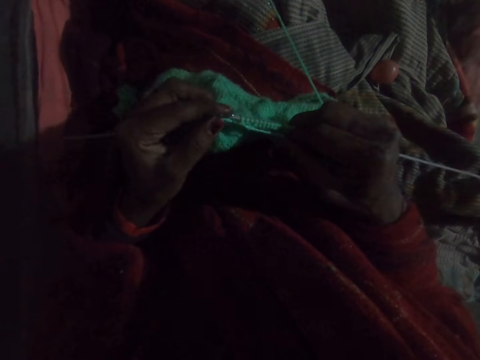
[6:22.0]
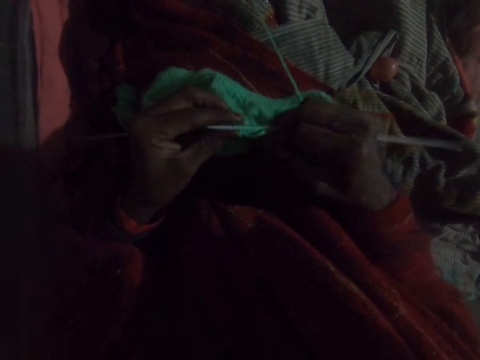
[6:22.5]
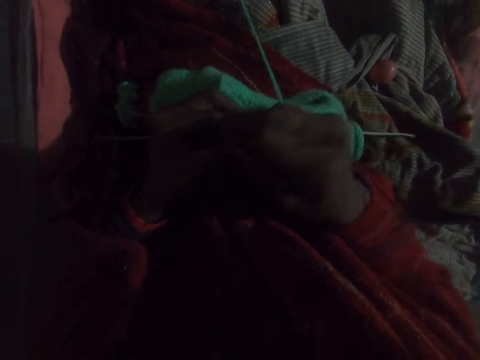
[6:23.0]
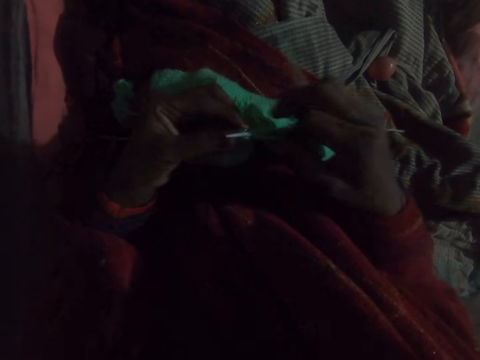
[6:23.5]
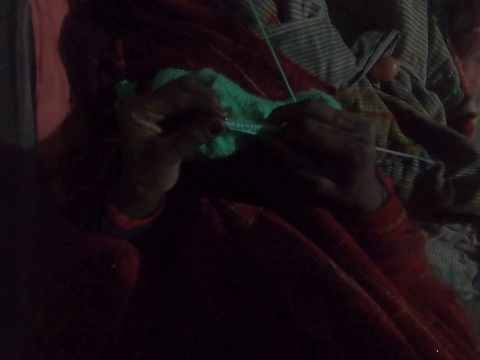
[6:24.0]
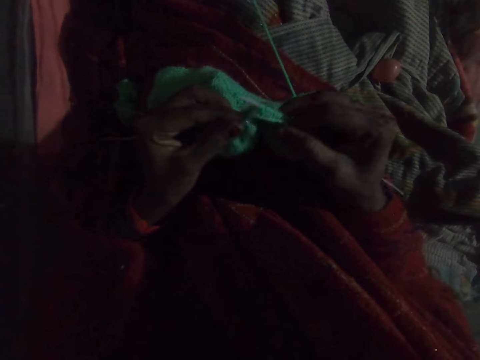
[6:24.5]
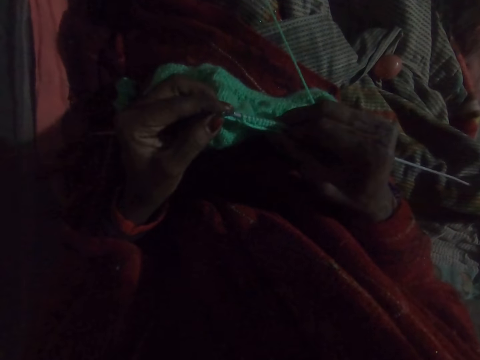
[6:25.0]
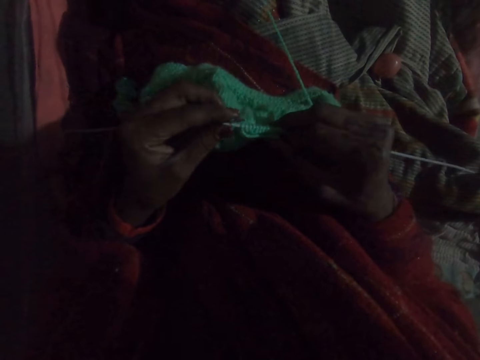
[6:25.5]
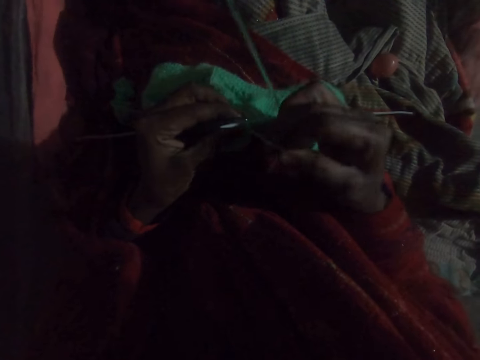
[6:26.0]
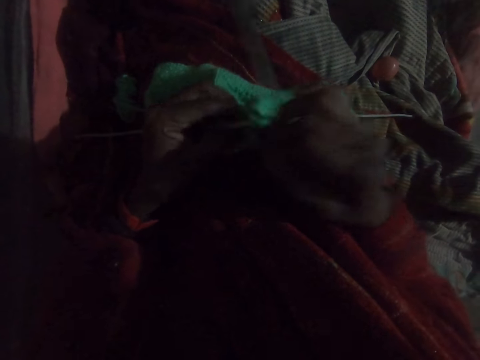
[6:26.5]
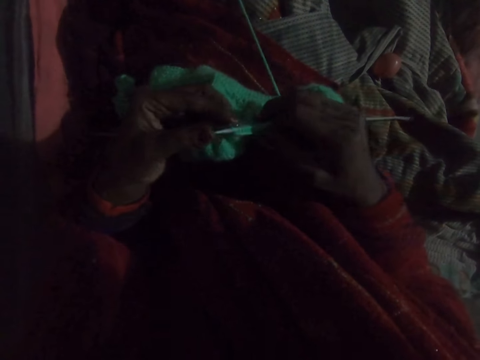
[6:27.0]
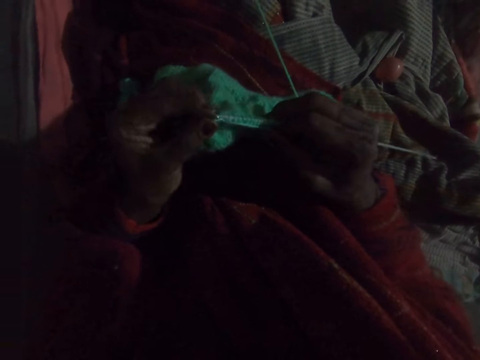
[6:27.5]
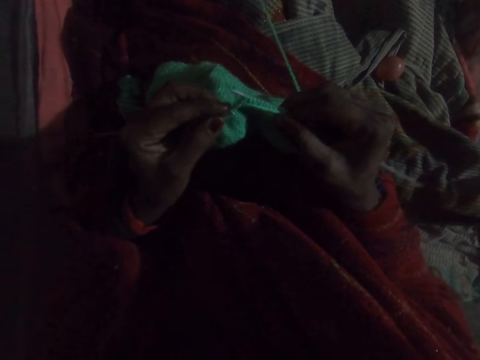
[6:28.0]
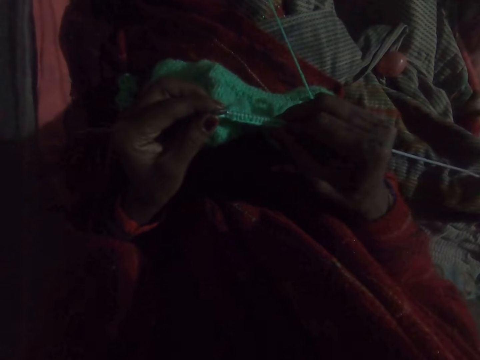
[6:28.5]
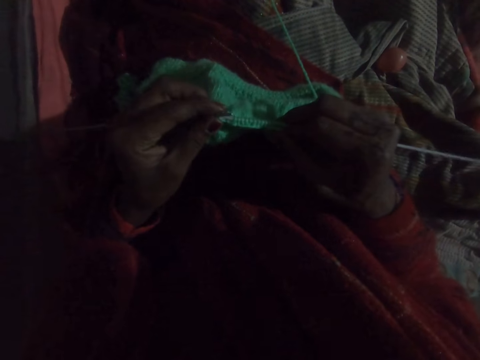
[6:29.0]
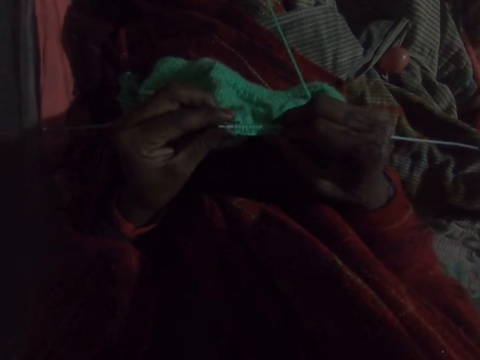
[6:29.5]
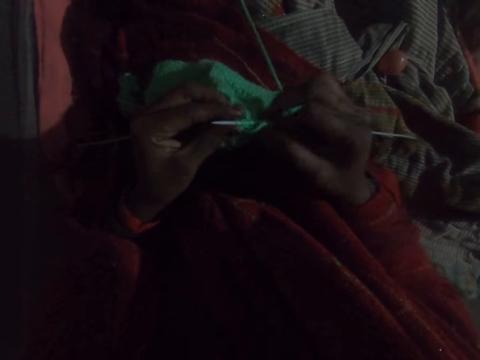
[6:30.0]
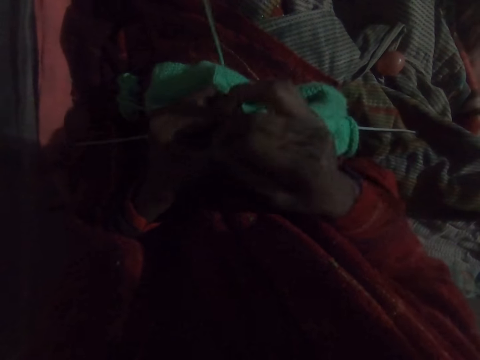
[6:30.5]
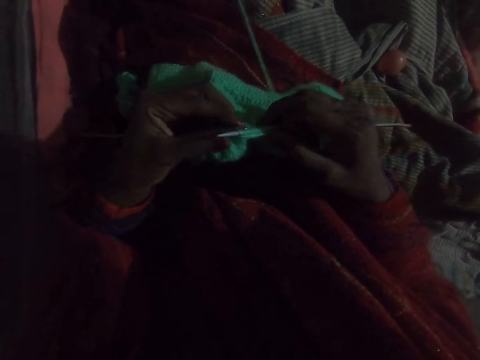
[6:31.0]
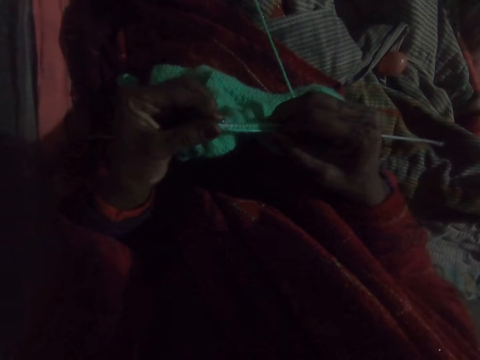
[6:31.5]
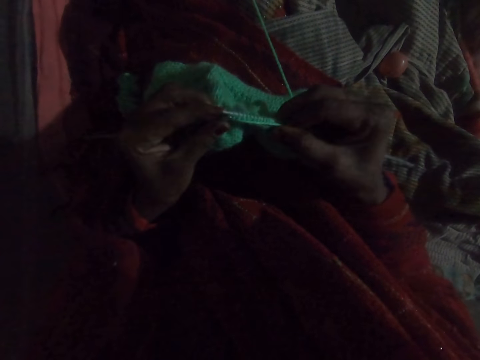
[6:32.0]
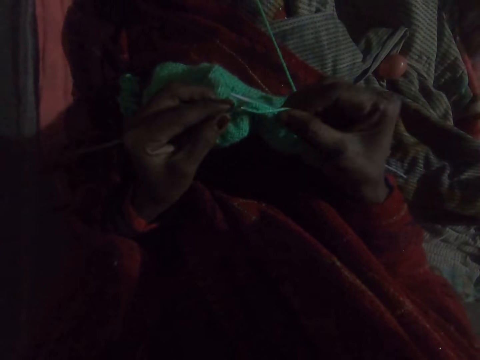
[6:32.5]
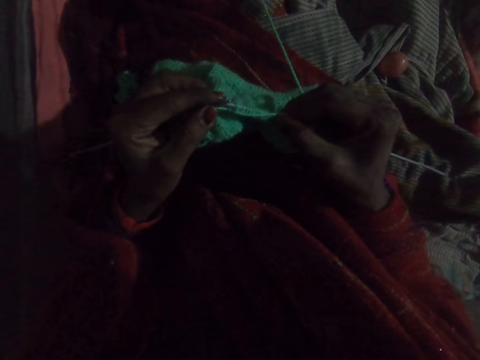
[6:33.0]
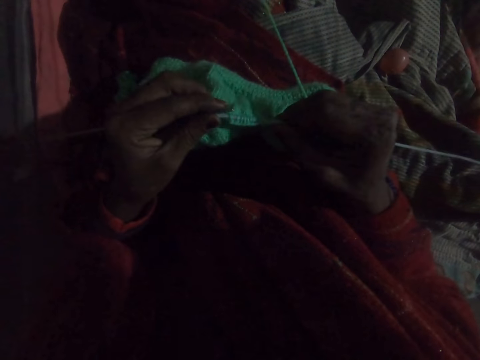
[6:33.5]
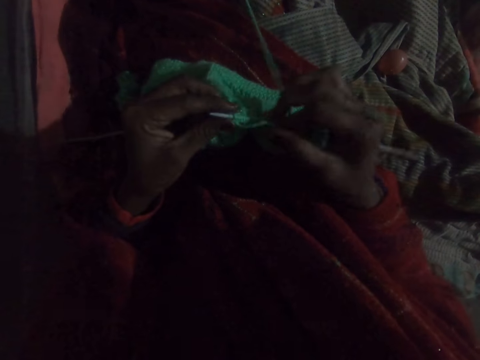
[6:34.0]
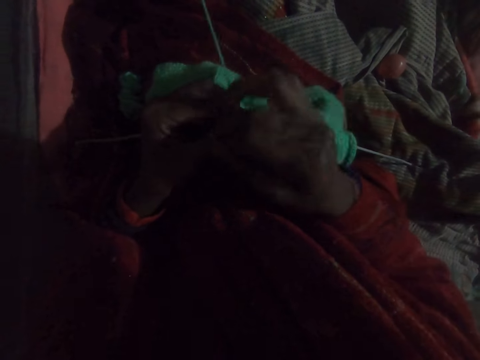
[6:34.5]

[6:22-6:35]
The camera wearer weaves the fabric. They move the thread. They weave the fabric. They move the thread. They weave the fabric. They move the thread. They weave the fabric.

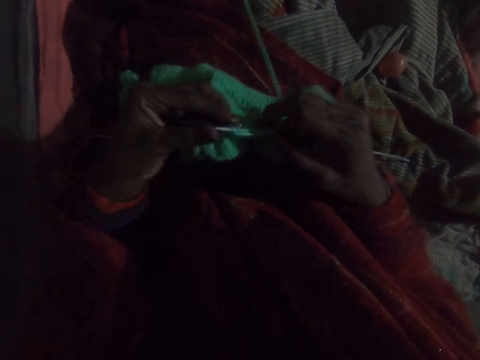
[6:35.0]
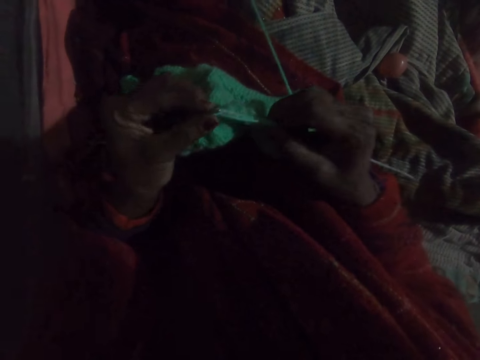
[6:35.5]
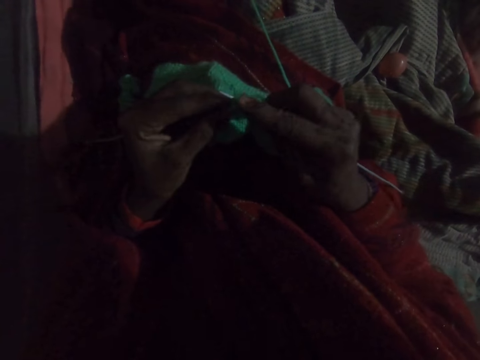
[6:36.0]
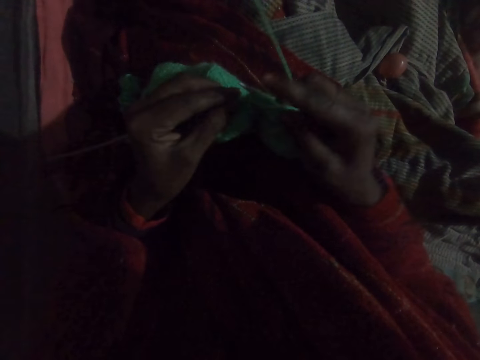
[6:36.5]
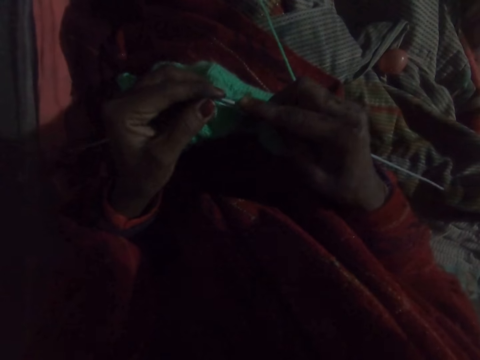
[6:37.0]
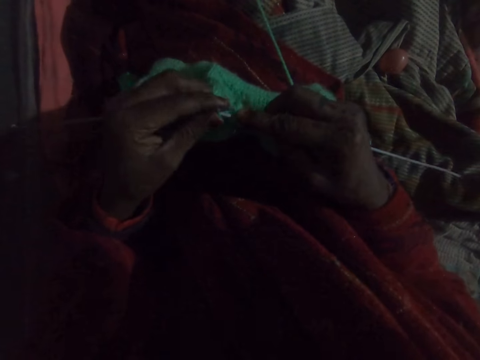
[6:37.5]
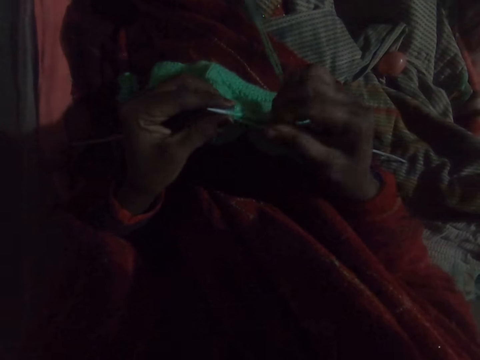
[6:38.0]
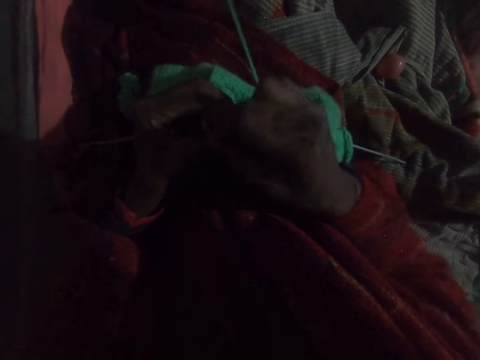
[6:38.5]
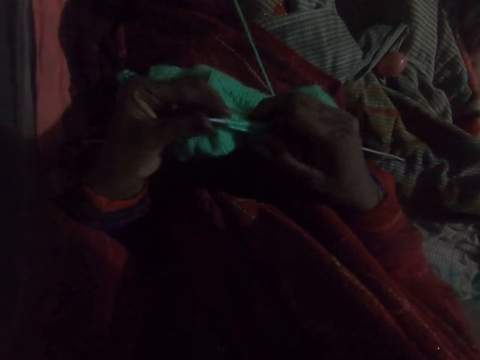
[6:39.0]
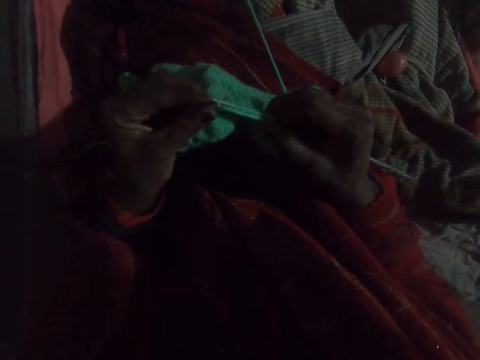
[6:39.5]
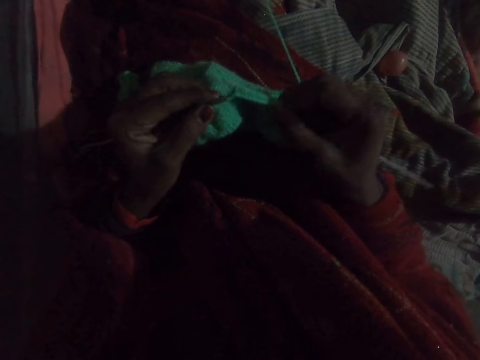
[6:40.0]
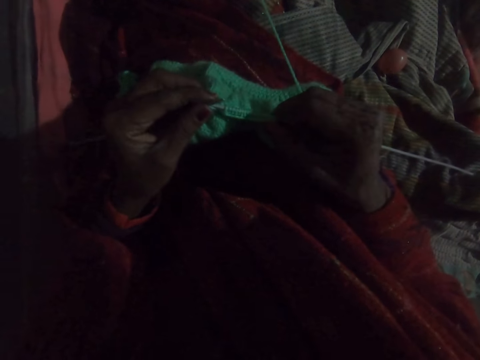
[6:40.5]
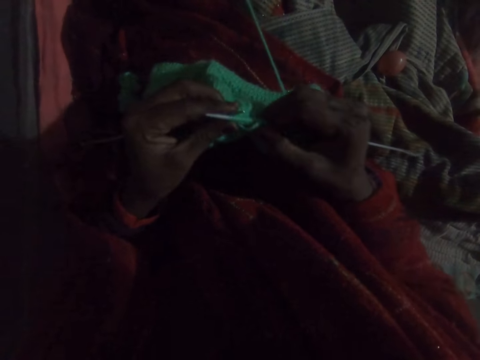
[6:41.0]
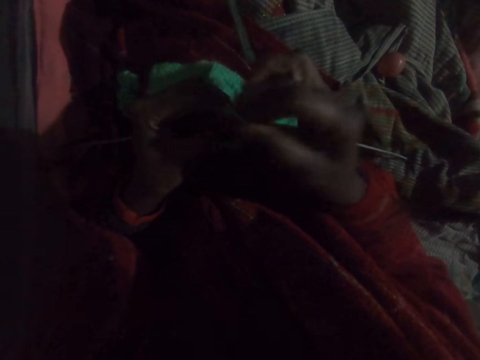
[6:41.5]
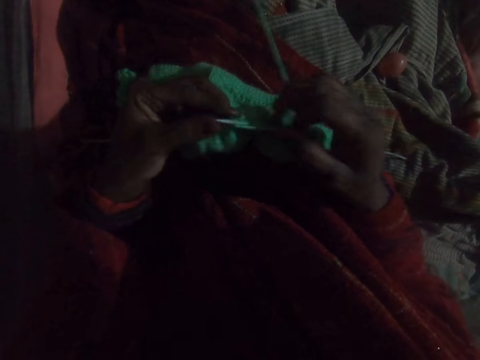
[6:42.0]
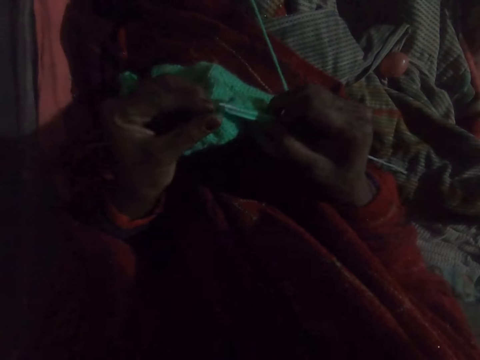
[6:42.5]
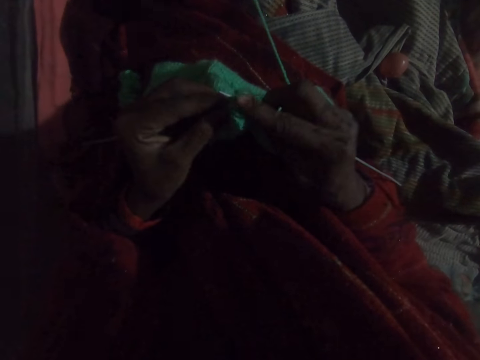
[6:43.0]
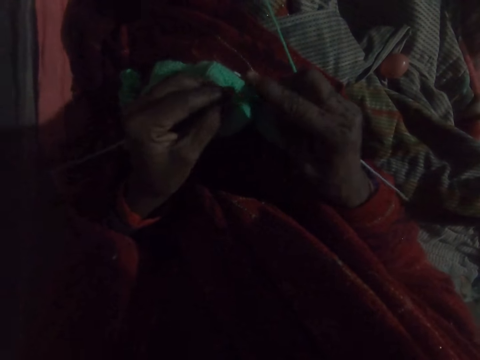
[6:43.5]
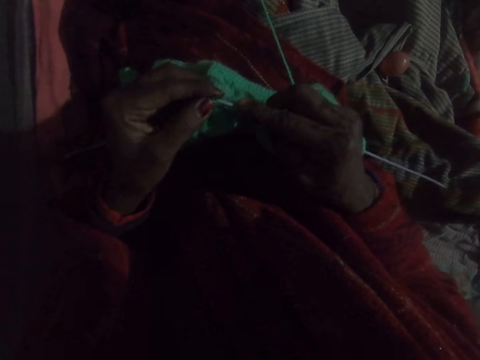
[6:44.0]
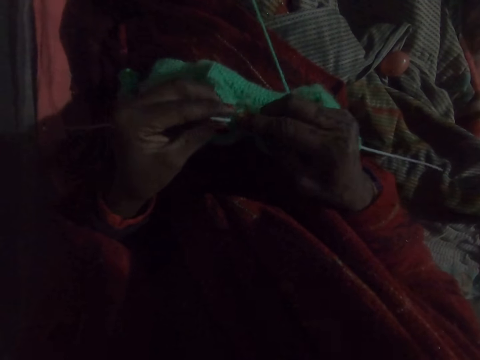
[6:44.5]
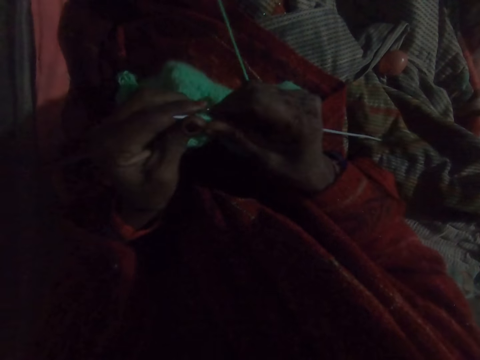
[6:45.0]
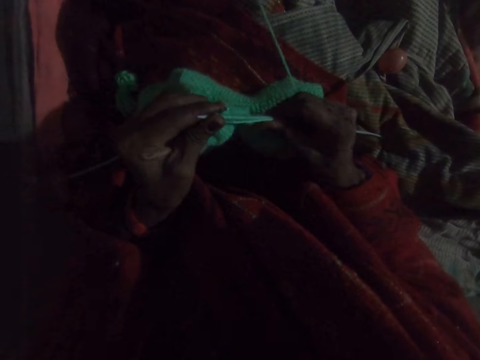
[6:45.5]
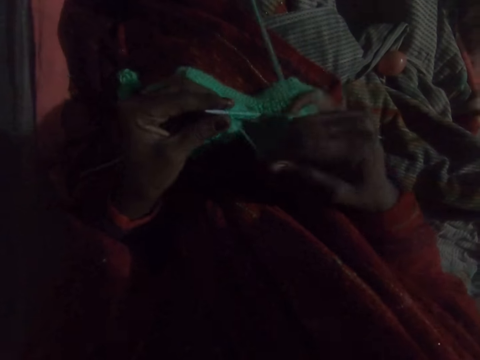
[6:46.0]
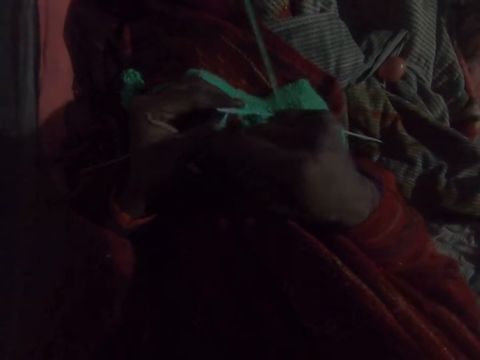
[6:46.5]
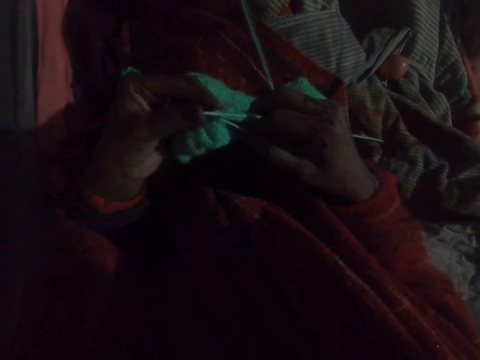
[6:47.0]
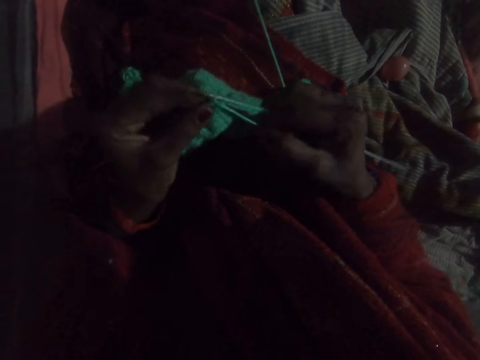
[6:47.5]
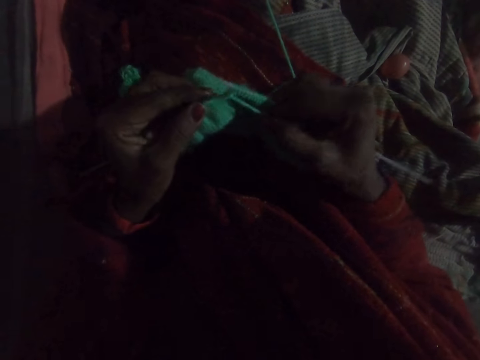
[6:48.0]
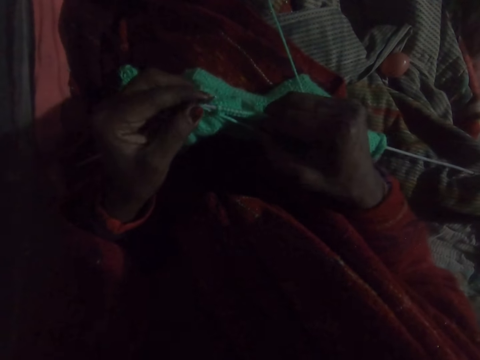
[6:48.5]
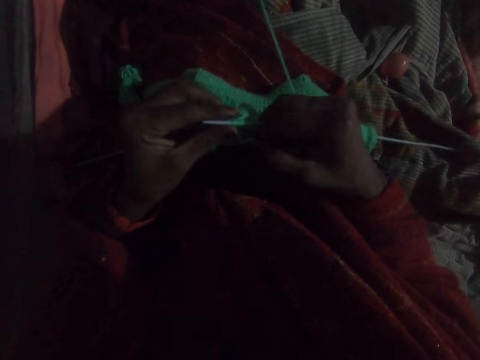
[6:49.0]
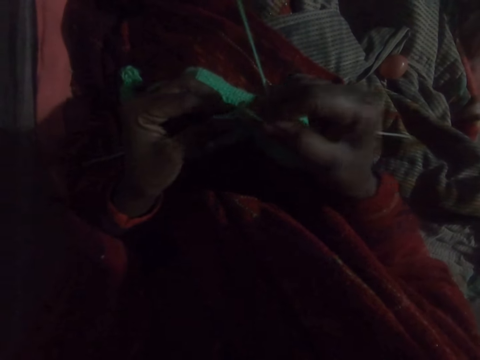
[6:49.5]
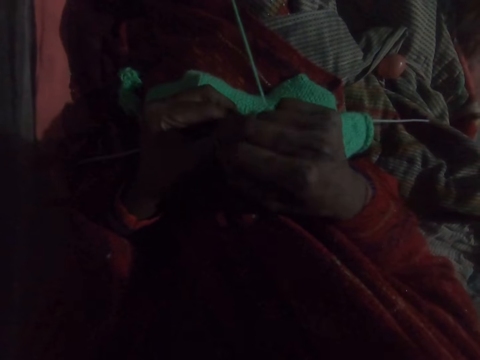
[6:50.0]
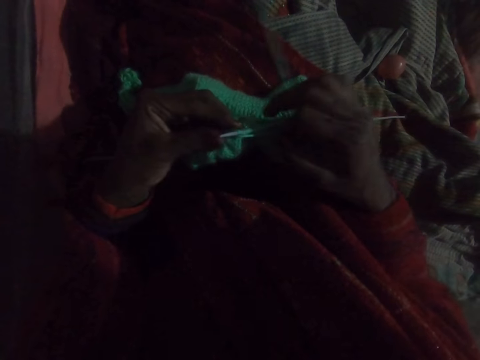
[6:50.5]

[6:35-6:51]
The camera wearer moves the thread. They weave the fabric. They move the thread. They weave the fabric. They move the thread. They weave the fabric. They squeeze the fabric. They move the thread. They weave the fabric. They move the thread.
